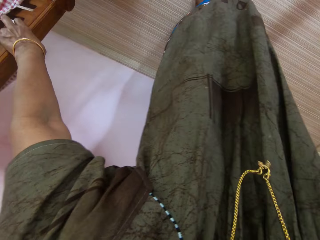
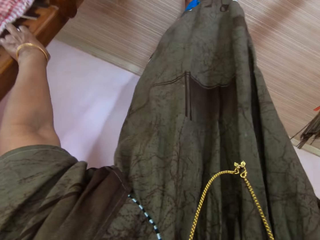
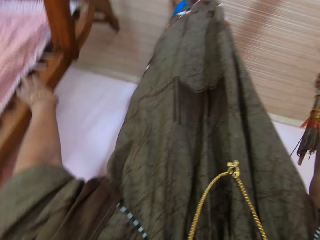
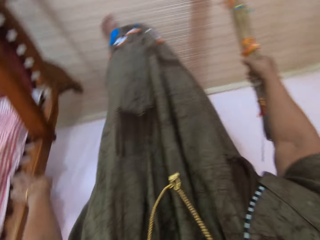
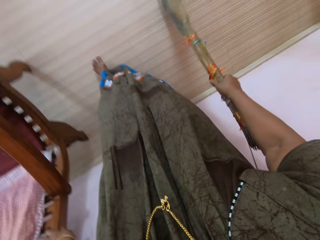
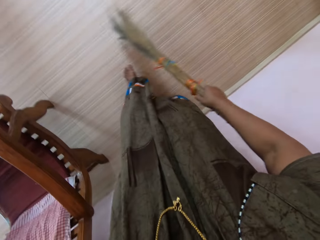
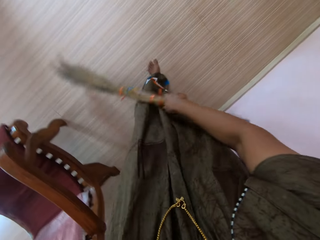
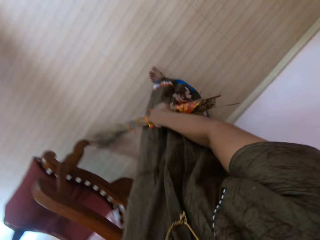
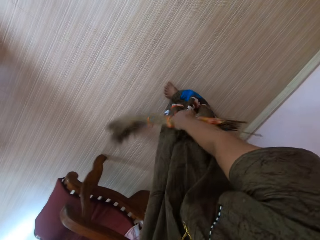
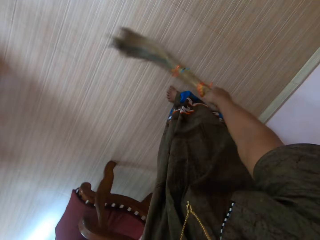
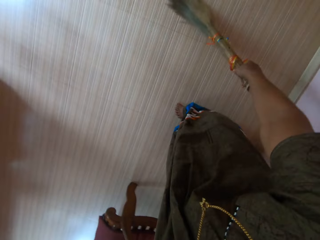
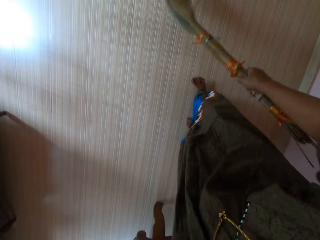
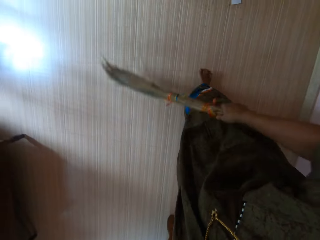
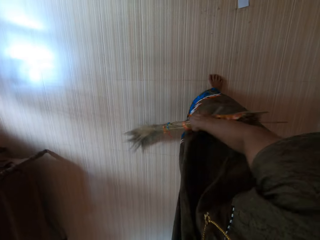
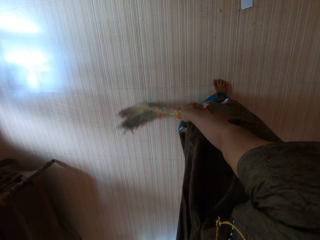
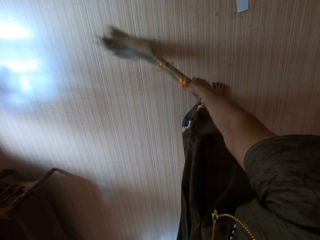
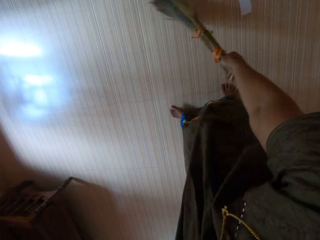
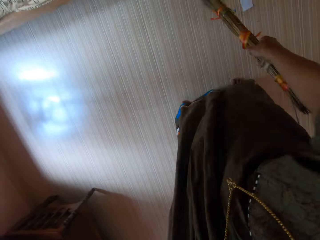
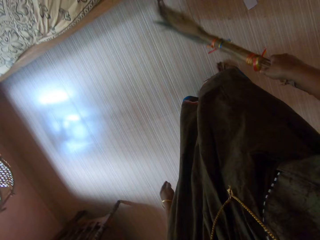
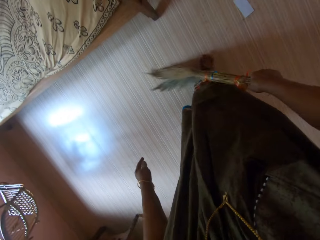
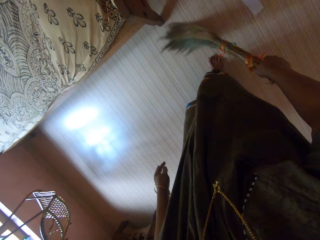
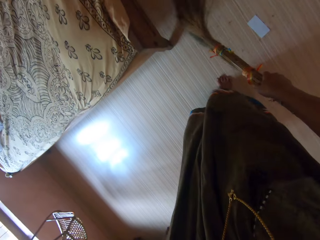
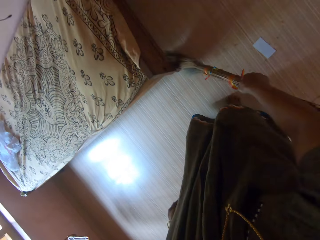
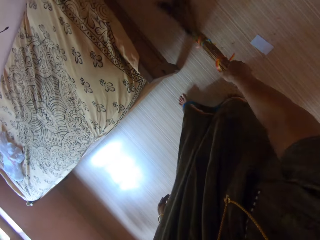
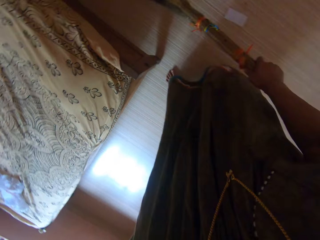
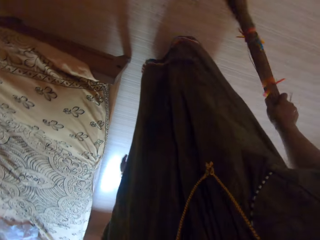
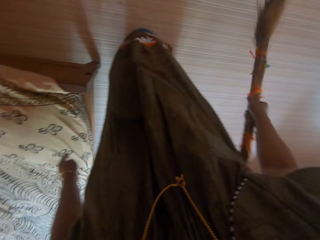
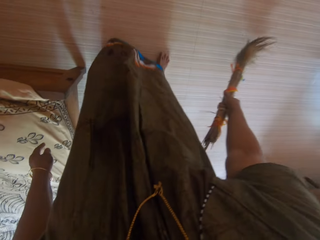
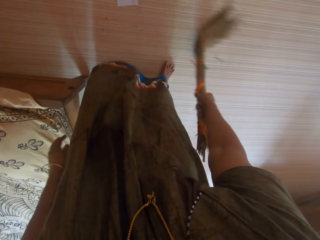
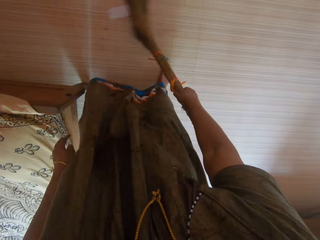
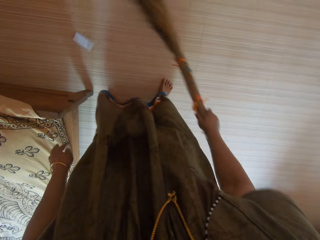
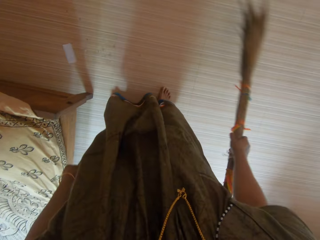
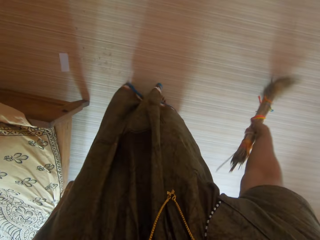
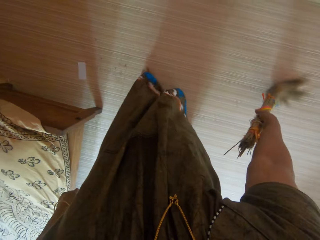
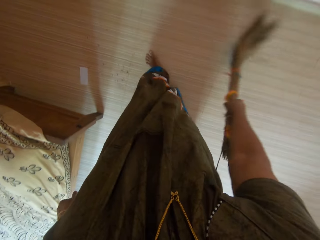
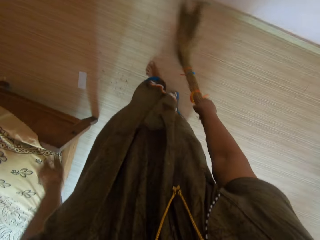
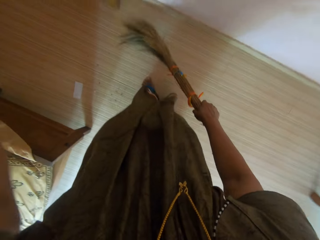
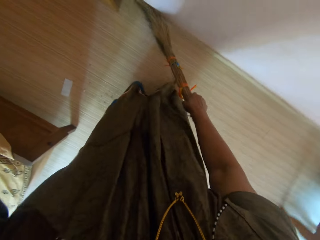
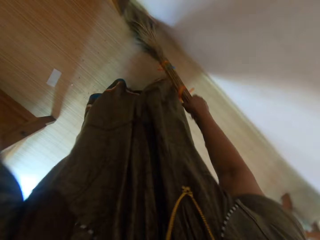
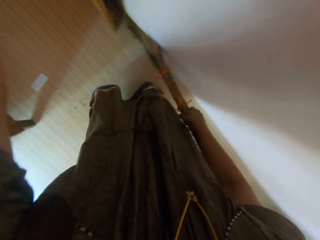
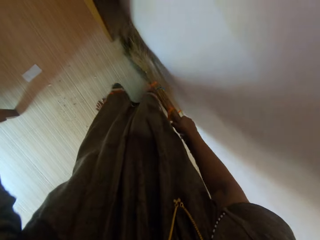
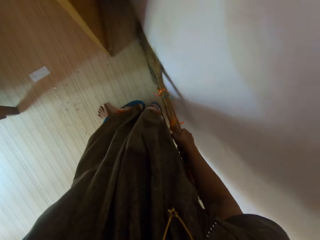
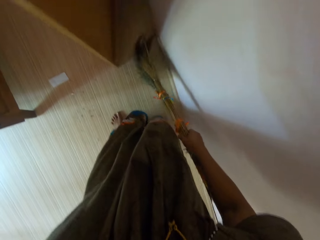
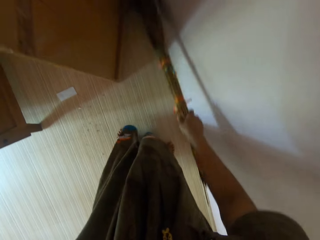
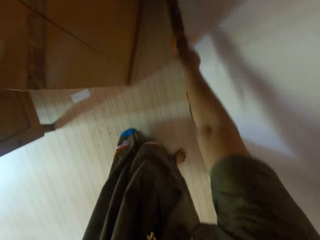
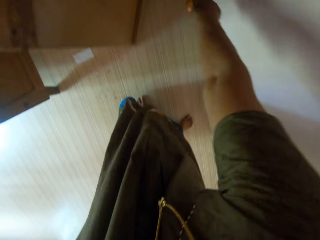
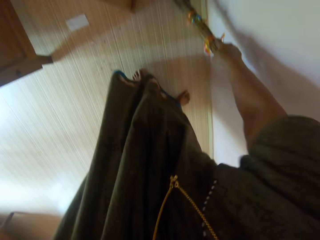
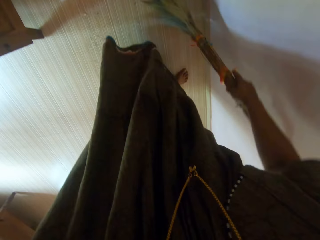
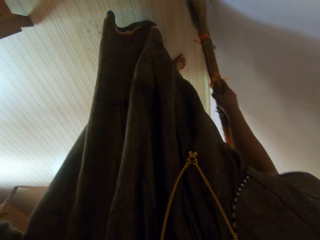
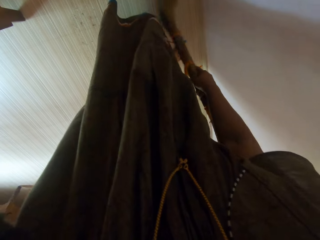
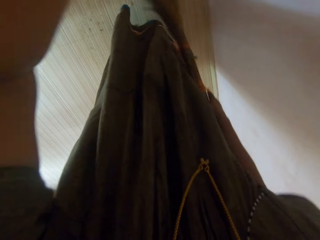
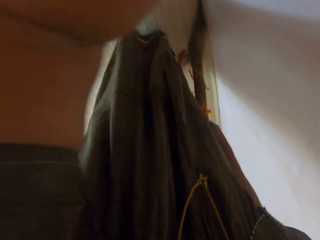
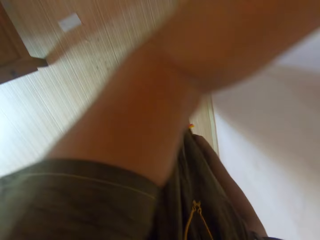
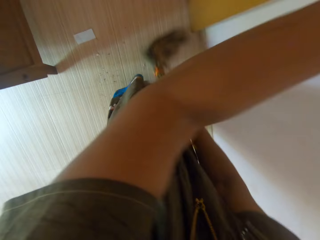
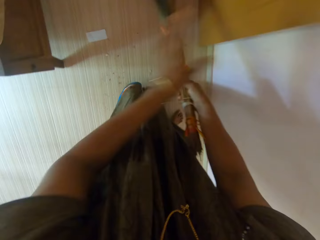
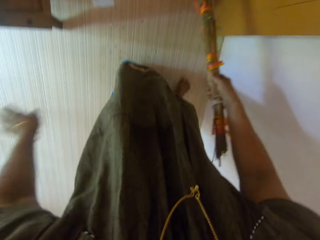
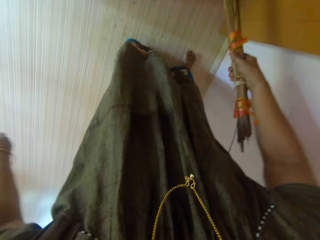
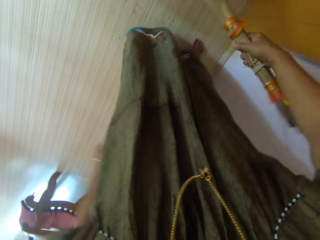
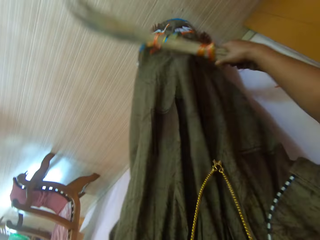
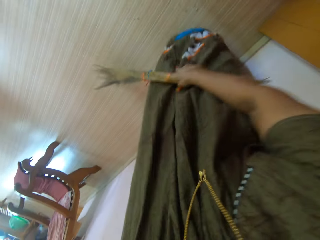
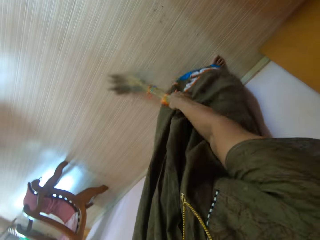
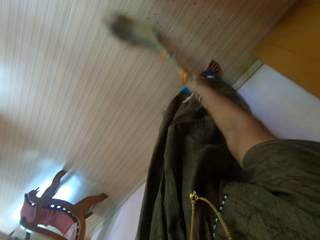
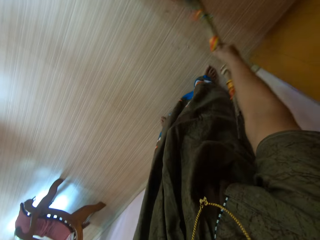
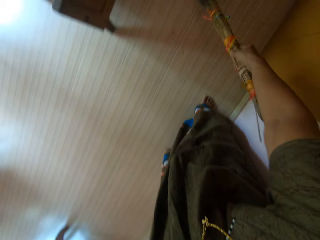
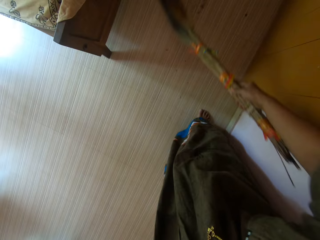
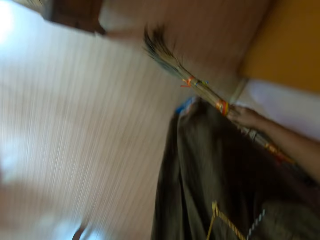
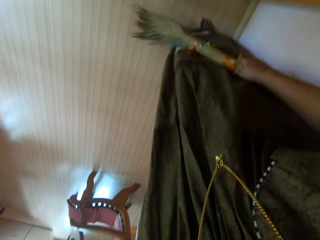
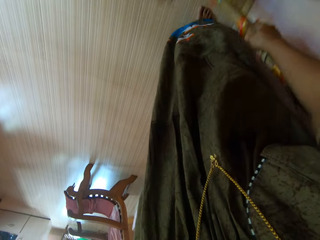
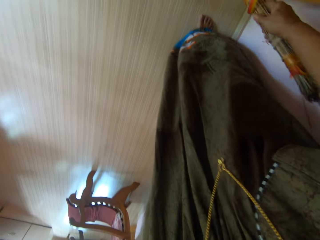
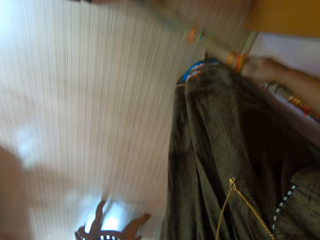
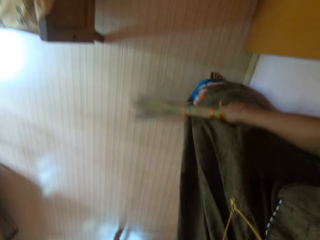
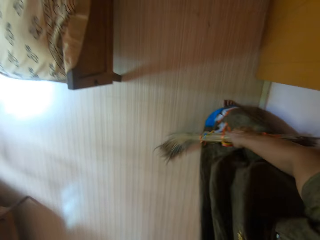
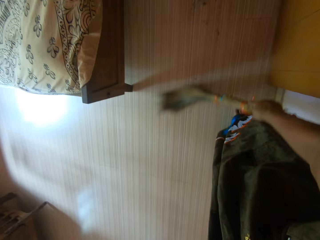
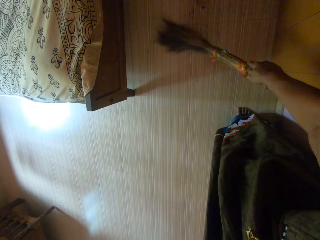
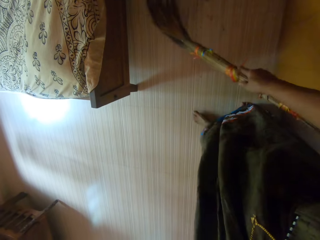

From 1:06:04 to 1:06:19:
The camera wearer moves the chair. She sweeps the floor using the broom. She moves a door away from the wall with her left hand. She moves the door back against the wall with her left hand.

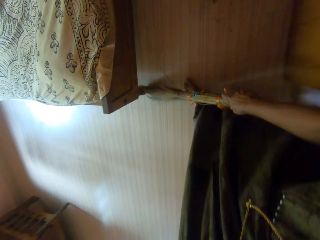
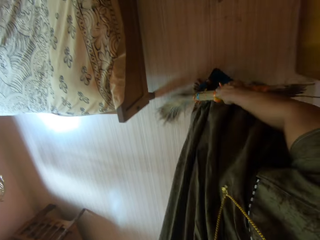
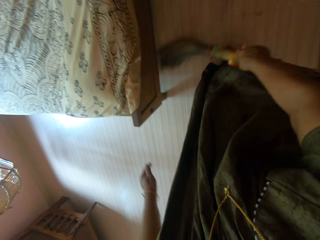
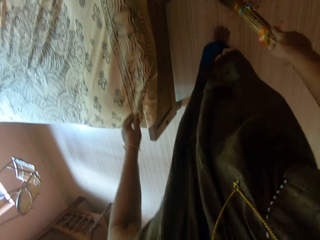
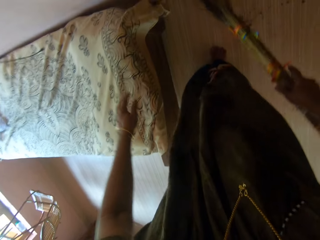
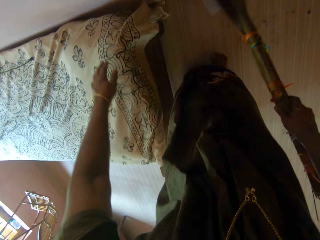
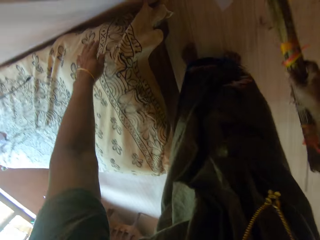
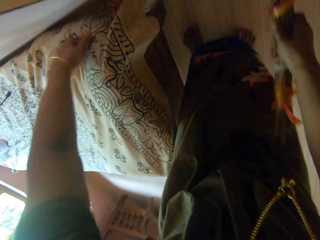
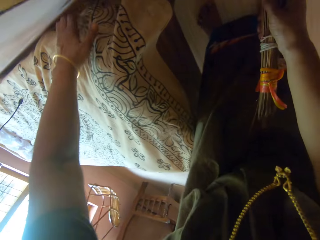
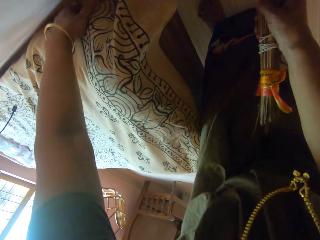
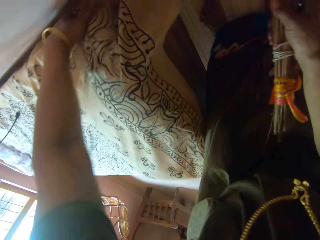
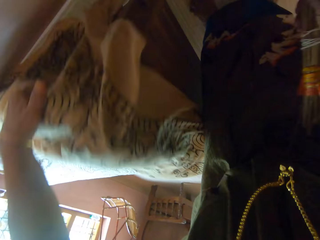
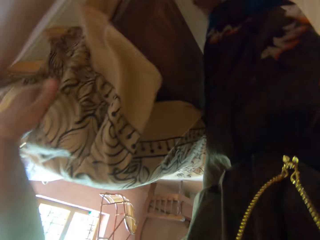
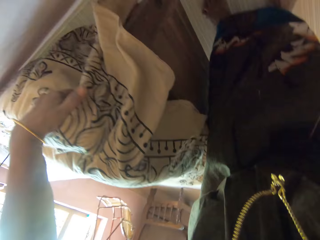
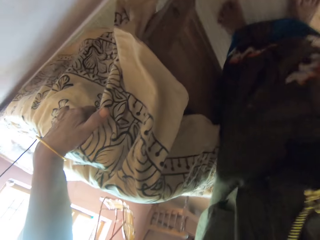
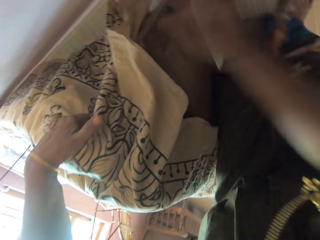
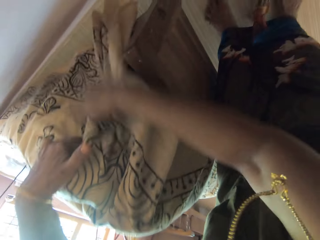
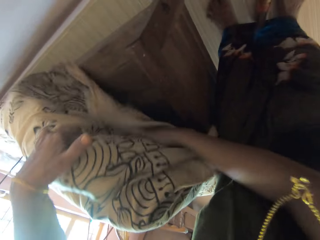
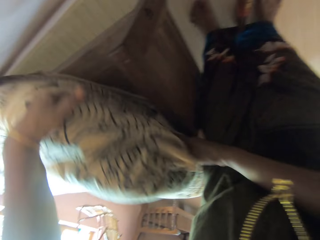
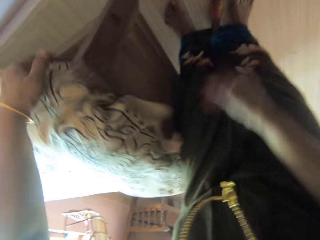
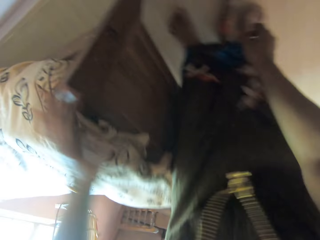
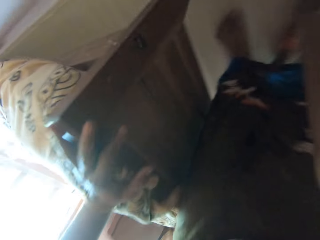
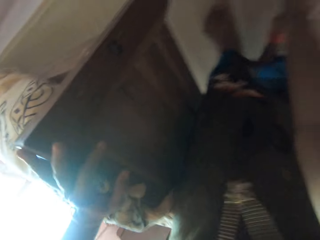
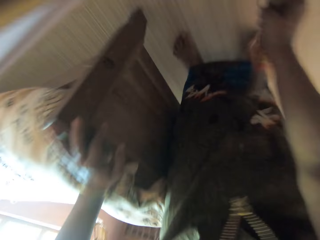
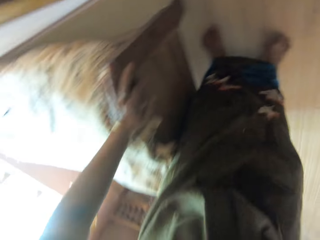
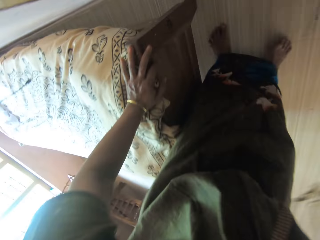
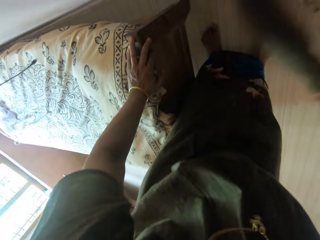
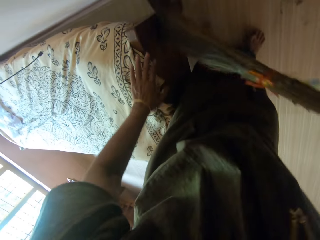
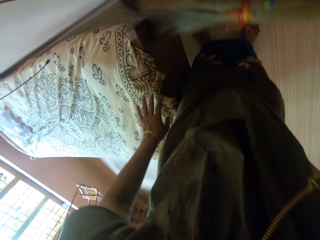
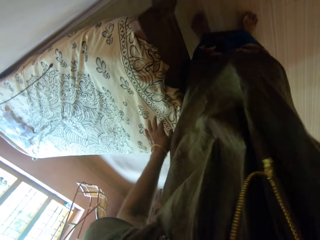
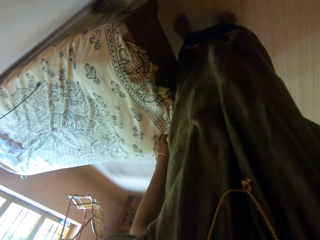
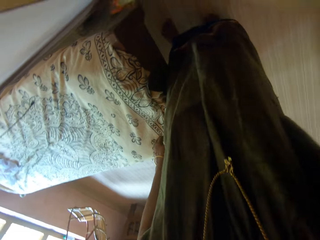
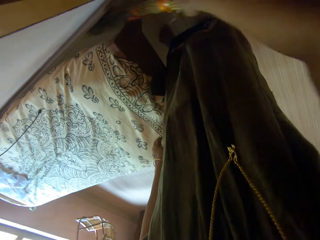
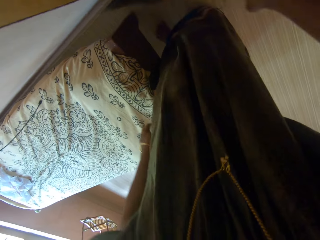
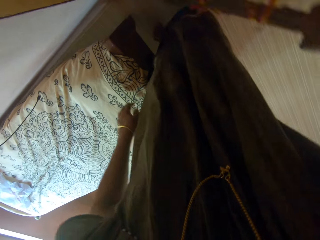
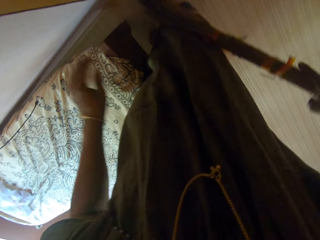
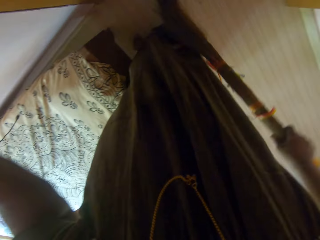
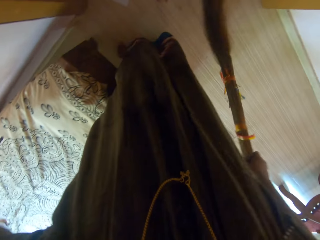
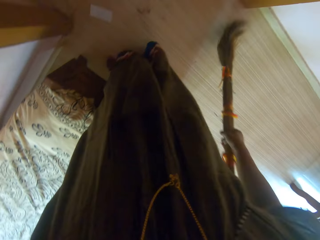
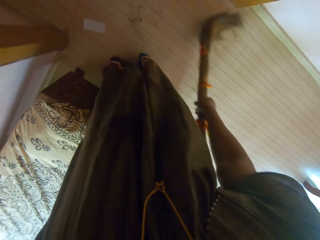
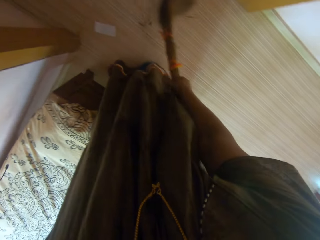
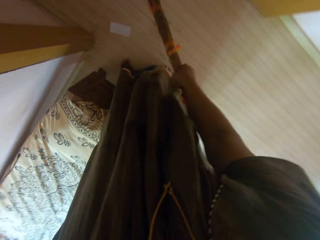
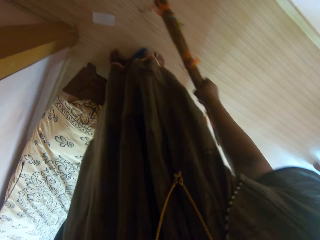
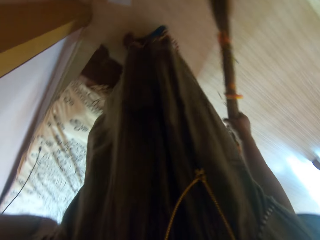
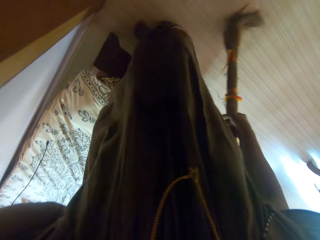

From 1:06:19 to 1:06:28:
The camera wearer lifts a mattress on a bed with her left hand. She drops the broom. She tucks the bed spread under the mattress on the bed with her right hand. She drops the mattress on the bed. She picks up the broom from the floor with her right hand. She sweeps the floor under the bed with the broom.
